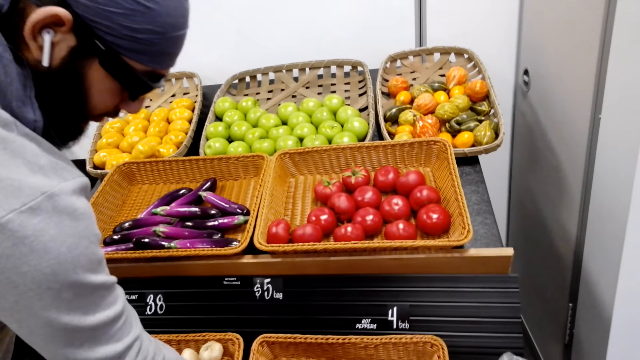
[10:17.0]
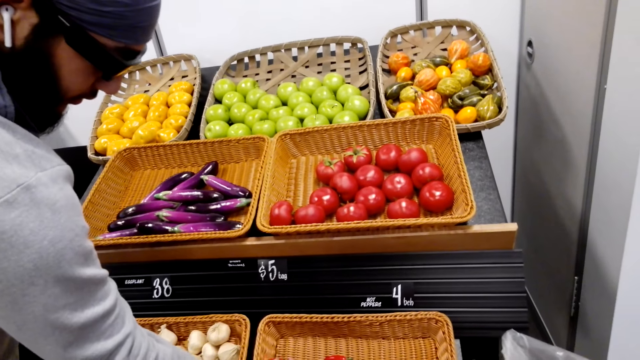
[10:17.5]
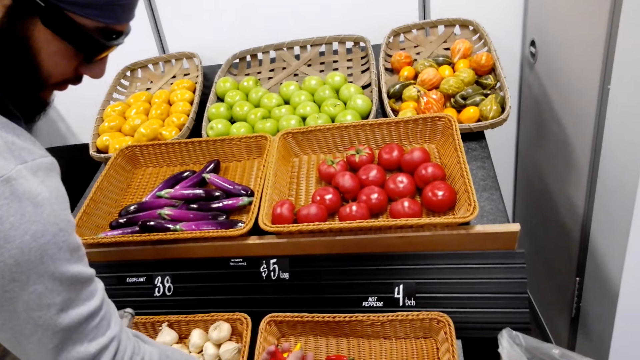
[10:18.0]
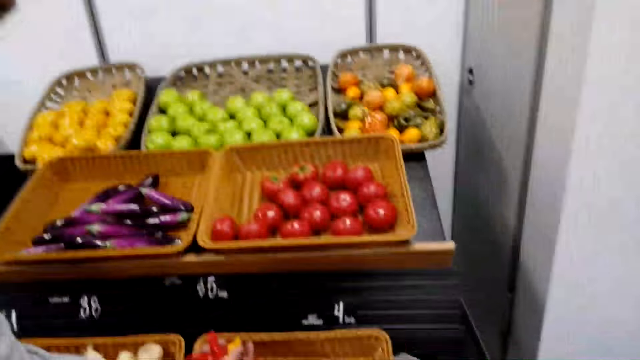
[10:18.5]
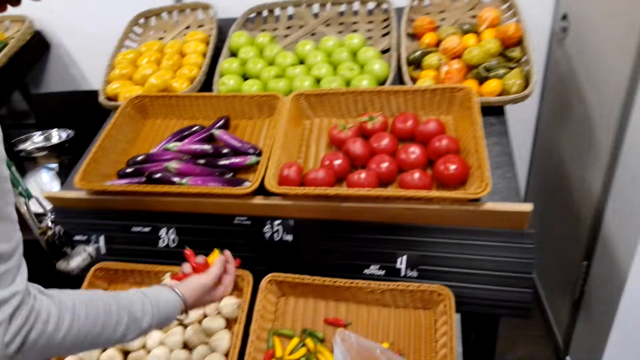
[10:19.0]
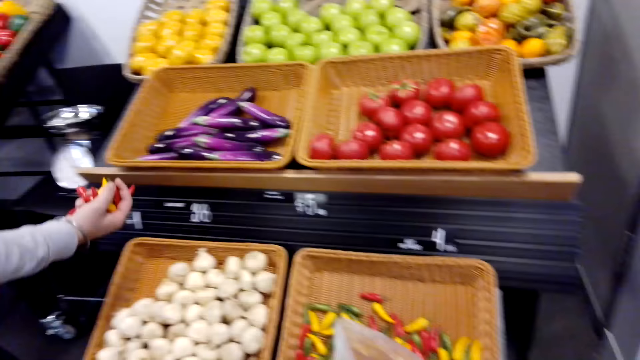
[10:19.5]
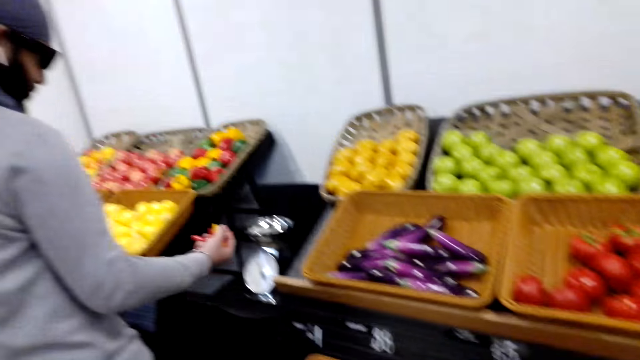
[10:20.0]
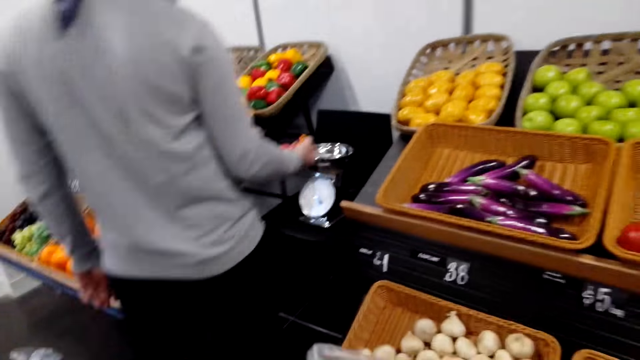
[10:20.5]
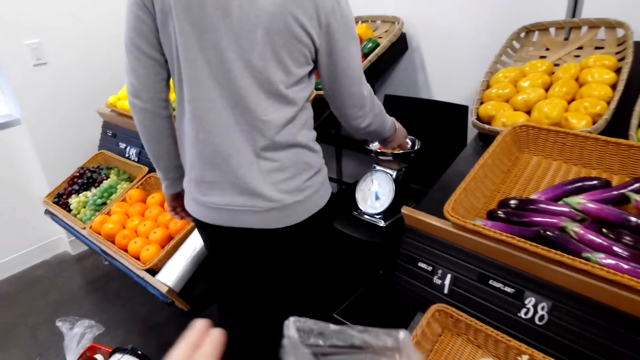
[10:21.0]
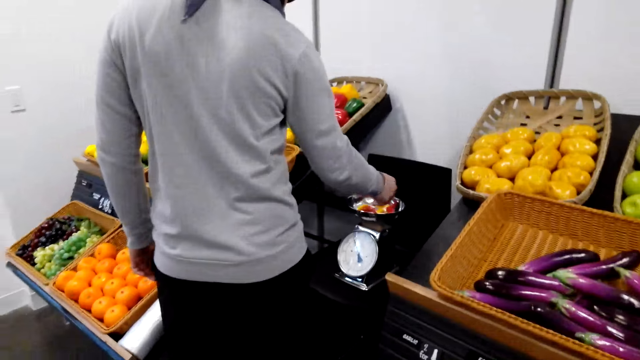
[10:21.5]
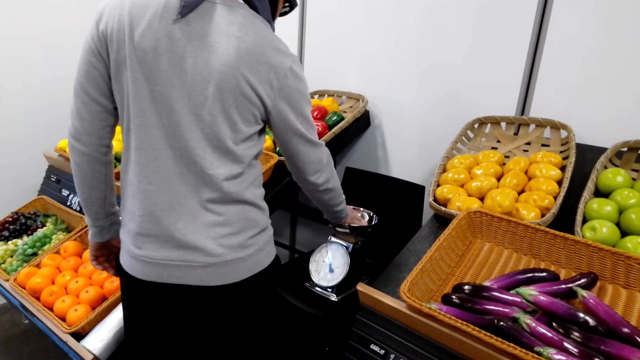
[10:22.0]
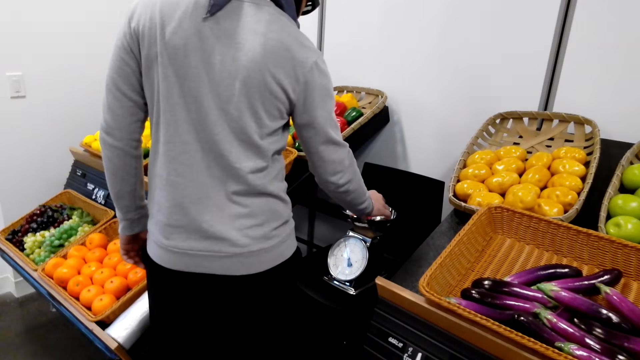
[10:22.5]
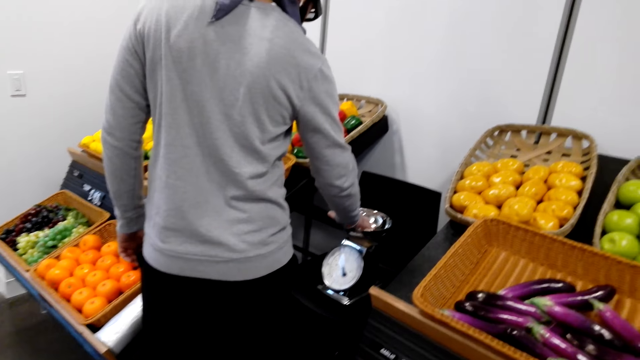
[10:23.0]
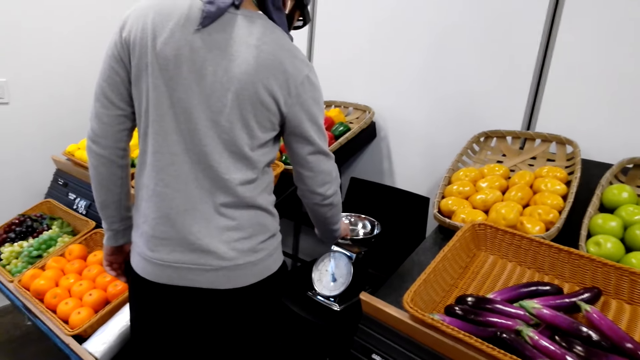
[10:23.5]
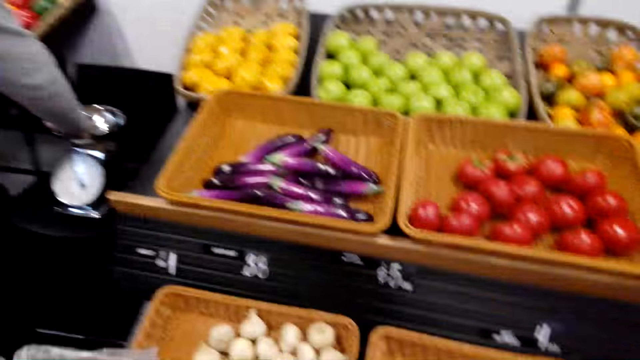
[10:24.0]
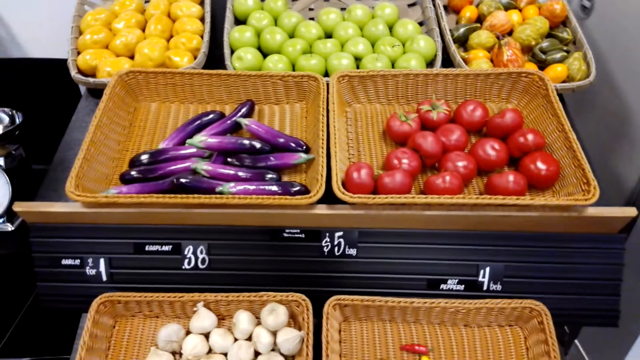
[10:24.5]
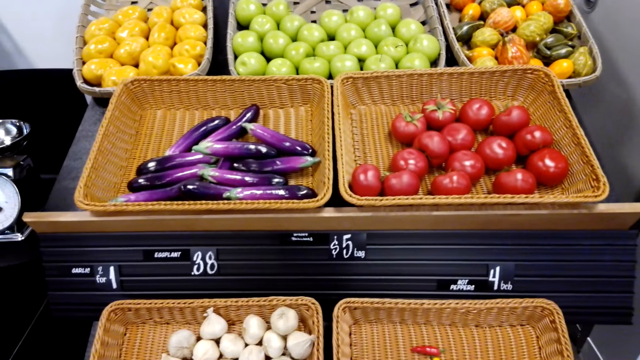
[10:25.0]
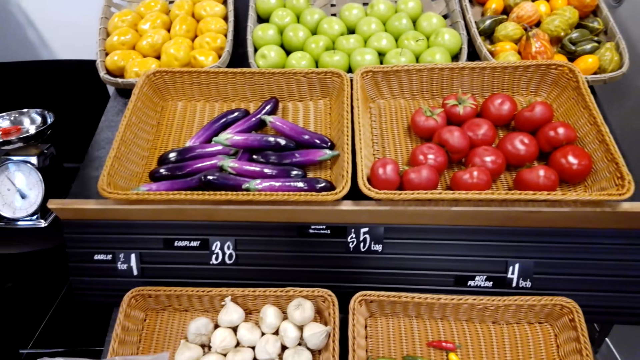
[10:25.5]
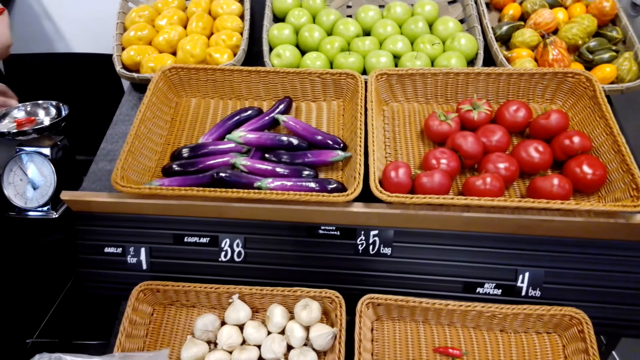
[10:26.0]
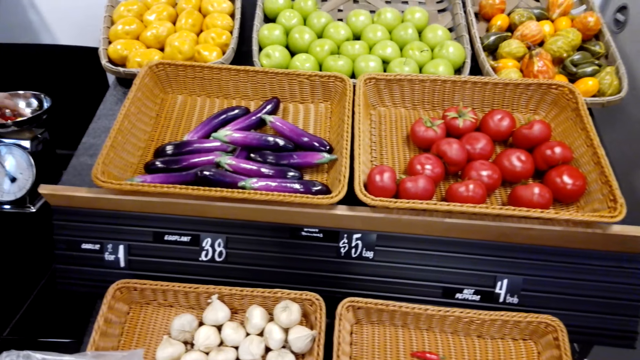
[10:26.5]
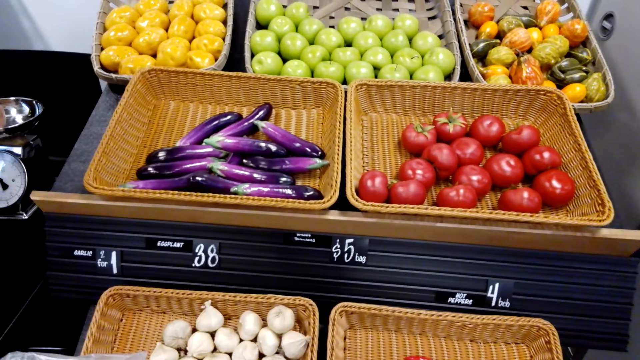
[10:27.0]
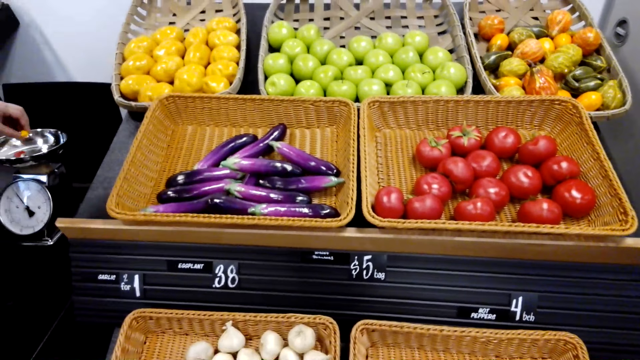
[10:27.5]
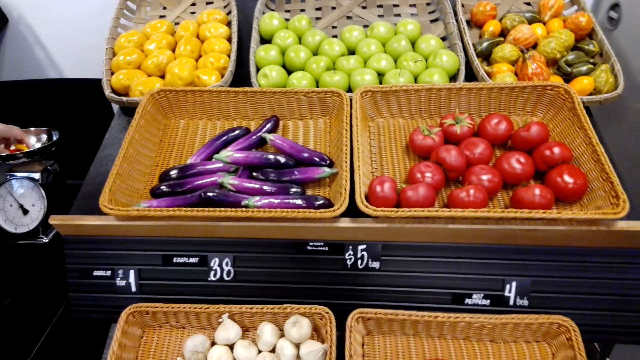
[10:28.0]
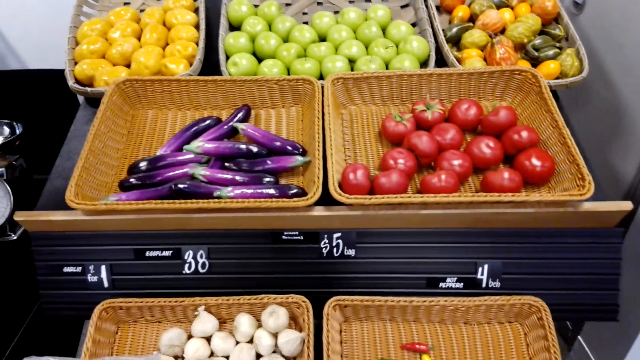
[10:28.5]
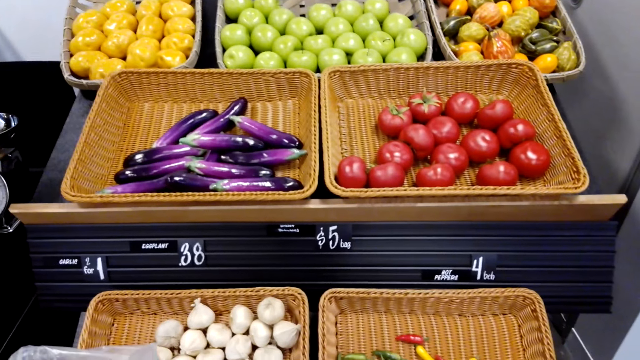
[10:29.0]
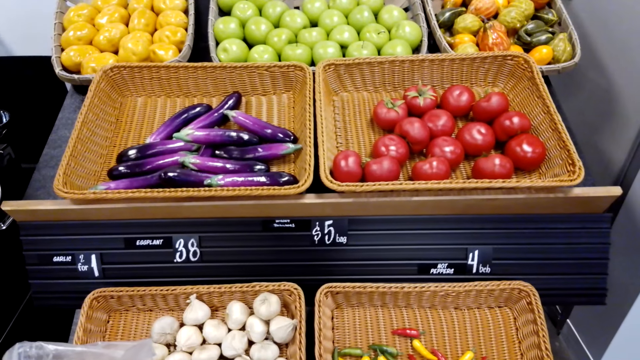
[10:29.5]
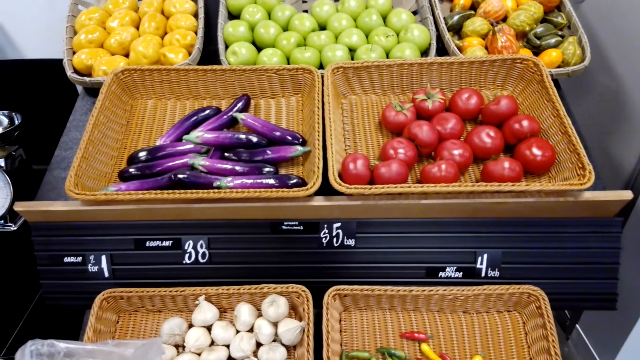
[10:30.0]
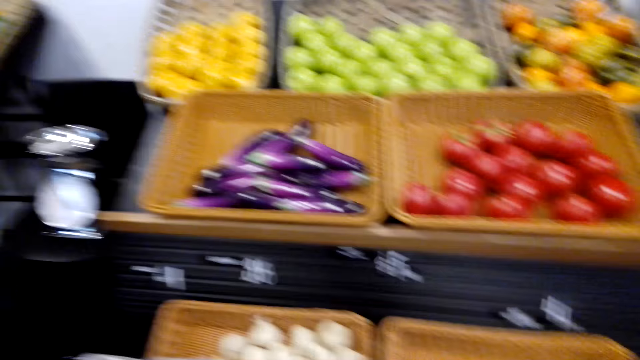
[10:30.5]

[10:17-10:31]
The person does something. The person holds pepper. The person drops the pepper on the weighing machine. The person collects the pepper.

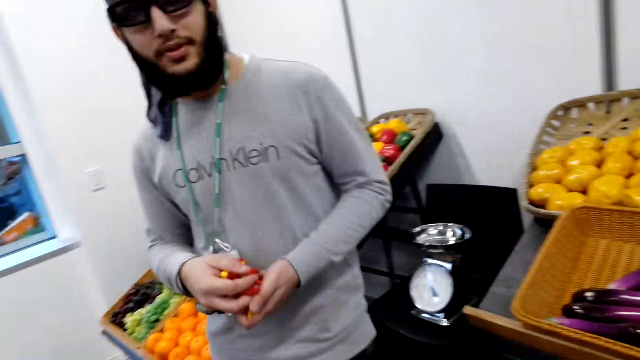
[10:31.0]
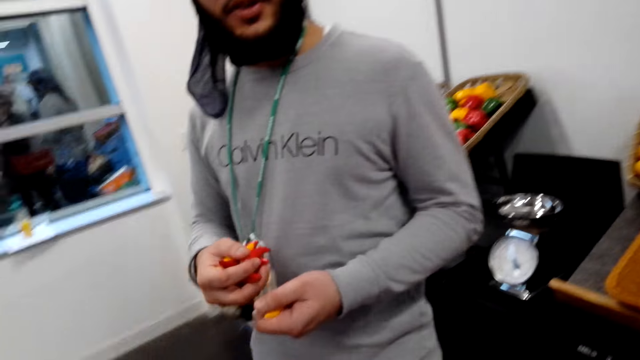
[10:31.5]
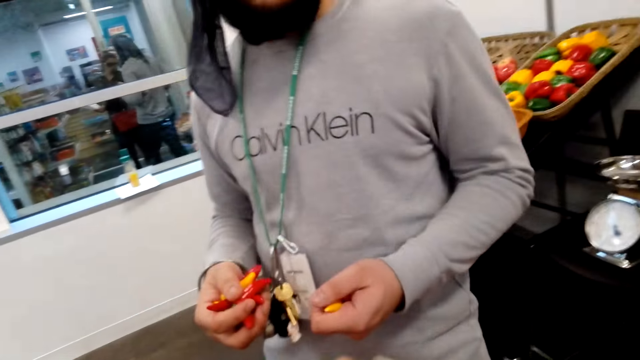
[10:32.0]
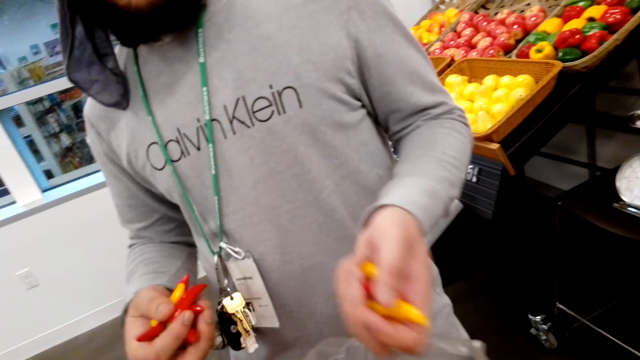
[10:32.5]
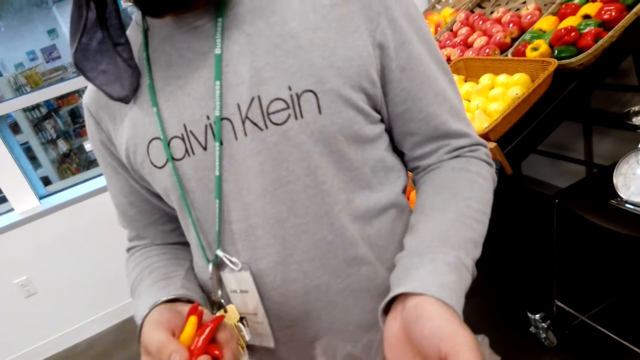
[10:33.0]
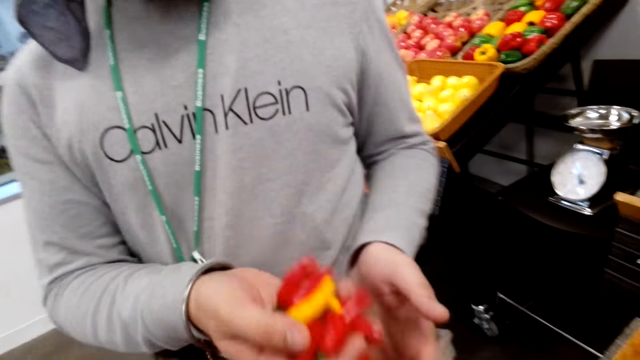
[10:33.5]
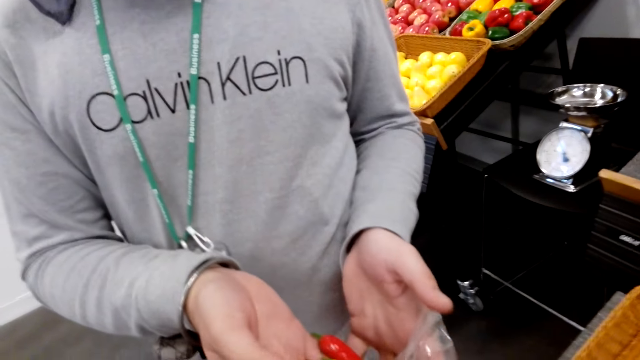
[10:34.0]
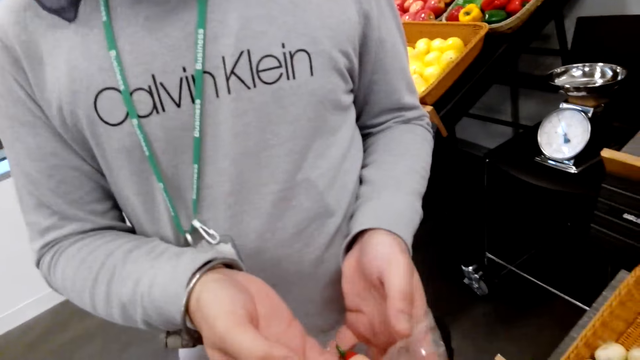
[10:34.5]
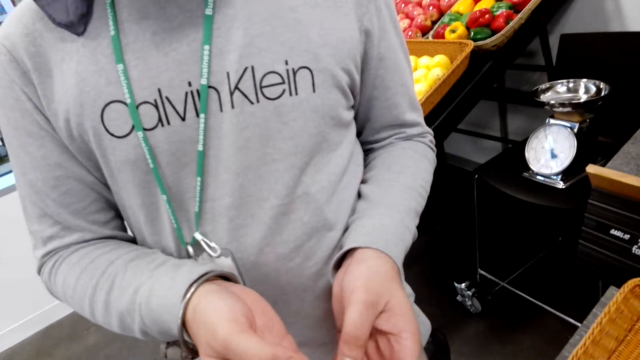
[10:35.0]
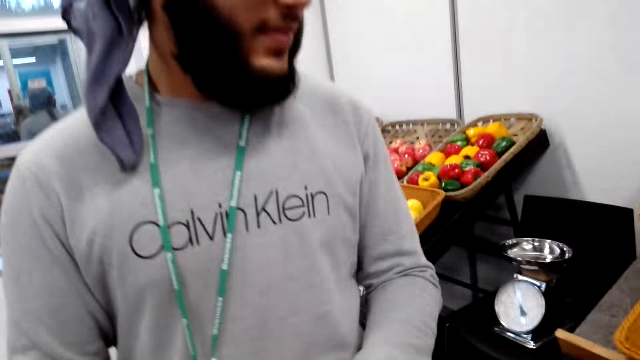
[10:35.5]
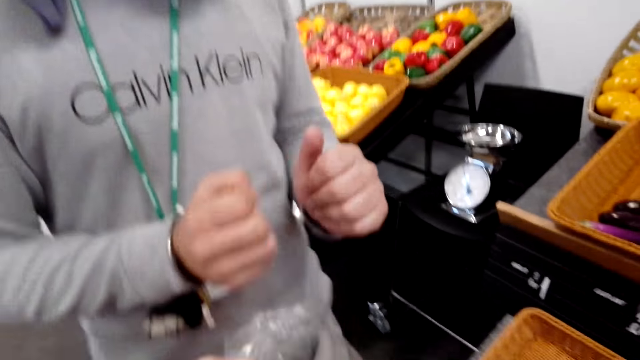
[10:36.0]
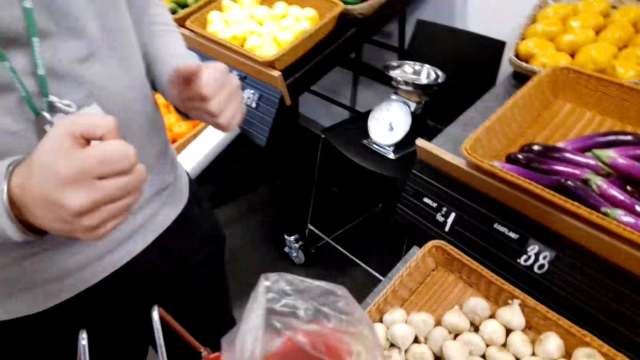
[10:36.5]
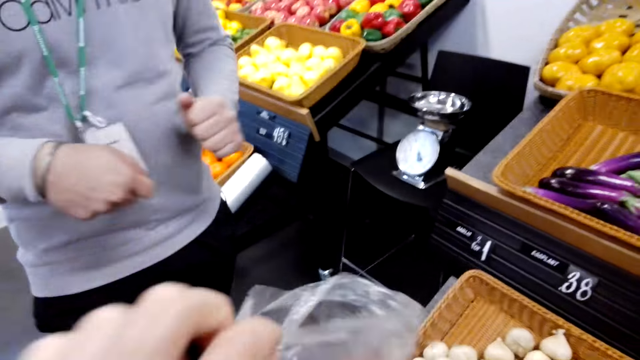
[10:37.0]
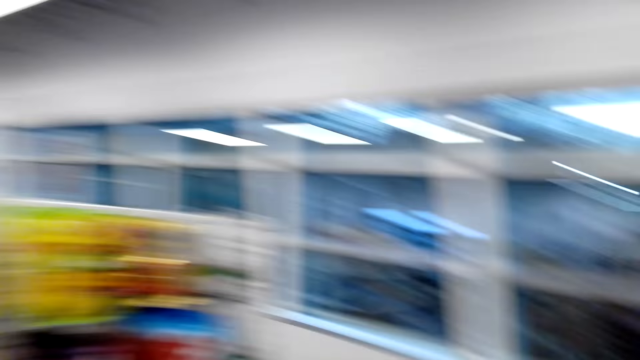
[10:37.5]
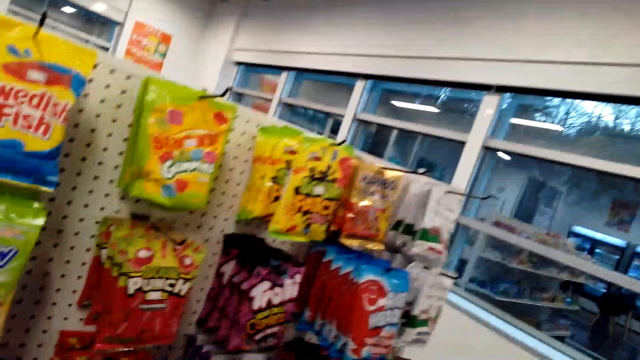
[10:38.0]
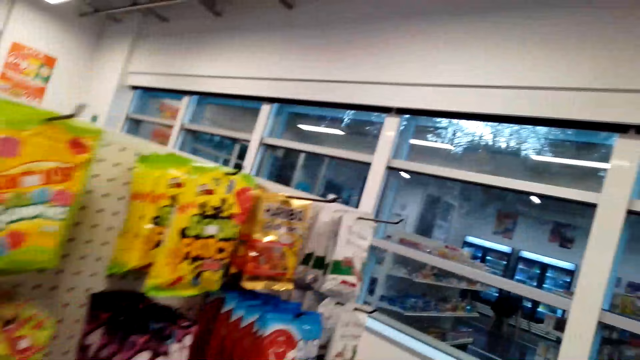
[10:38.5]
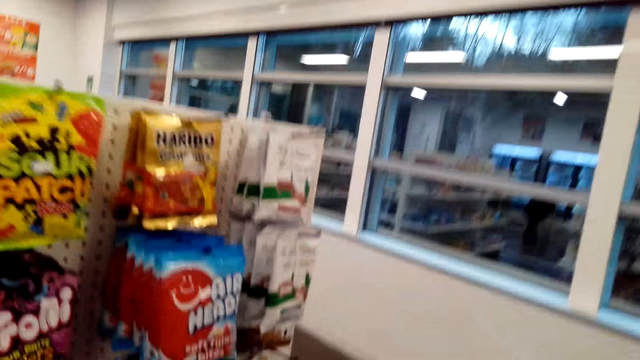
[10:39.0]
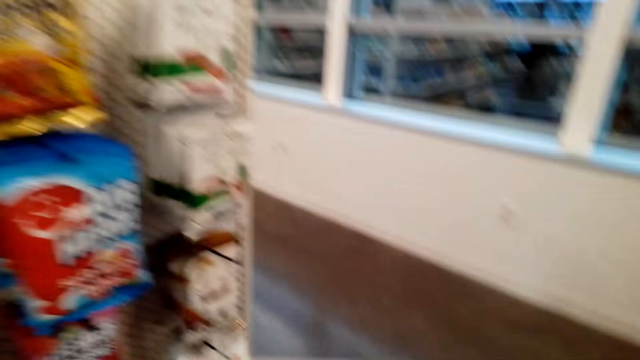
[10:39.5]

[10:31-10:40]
The person drops the pepper in the nylon bag or paper bag. The camera wearer looks around.
